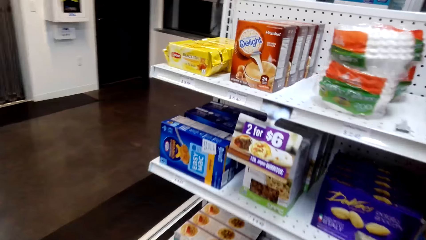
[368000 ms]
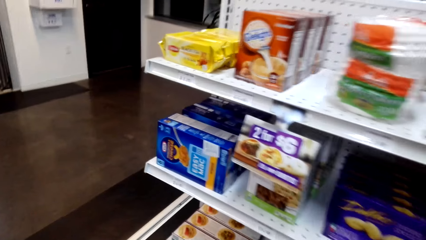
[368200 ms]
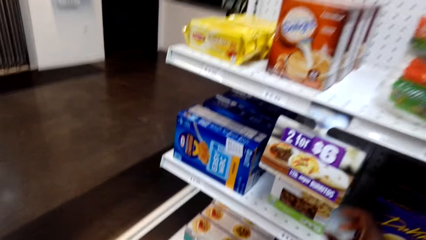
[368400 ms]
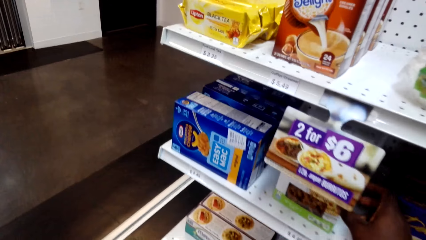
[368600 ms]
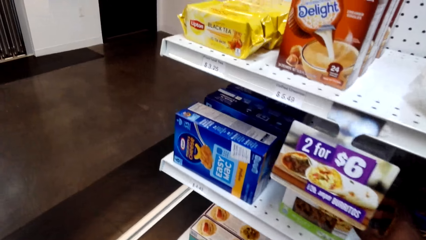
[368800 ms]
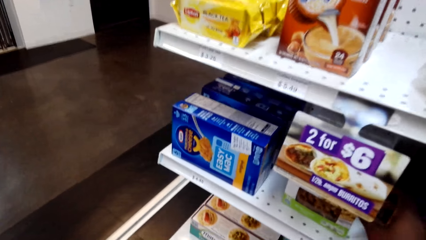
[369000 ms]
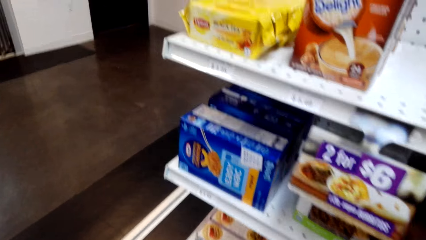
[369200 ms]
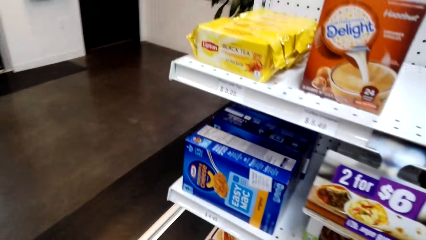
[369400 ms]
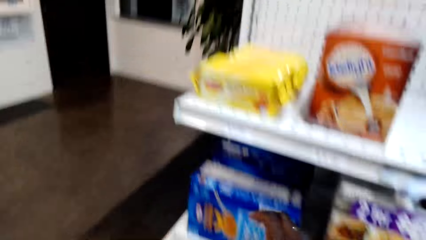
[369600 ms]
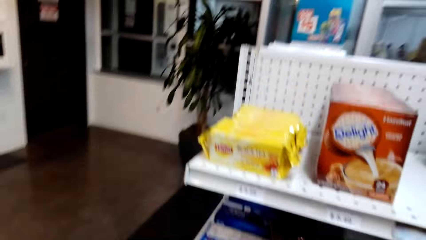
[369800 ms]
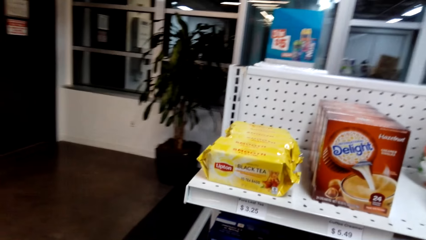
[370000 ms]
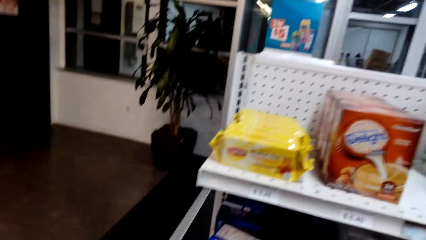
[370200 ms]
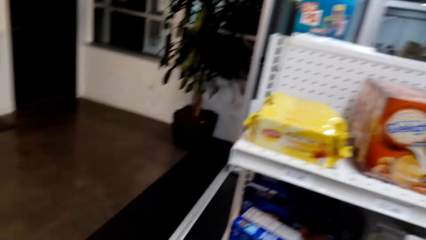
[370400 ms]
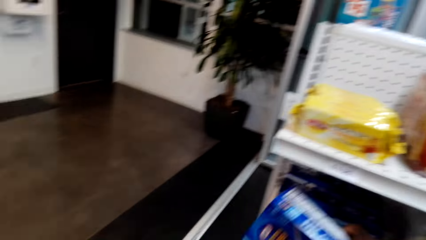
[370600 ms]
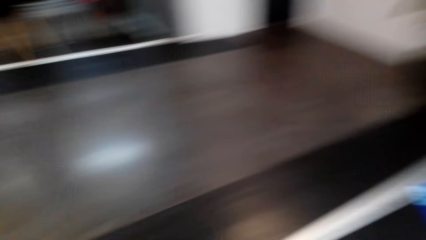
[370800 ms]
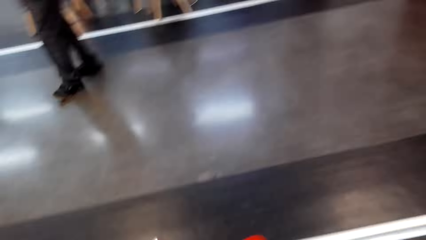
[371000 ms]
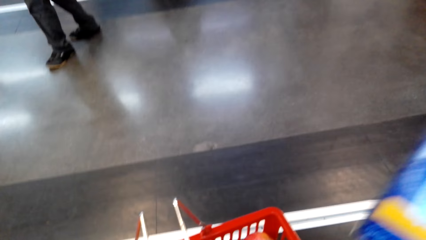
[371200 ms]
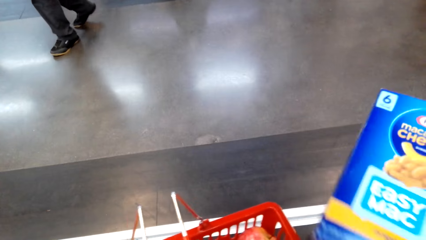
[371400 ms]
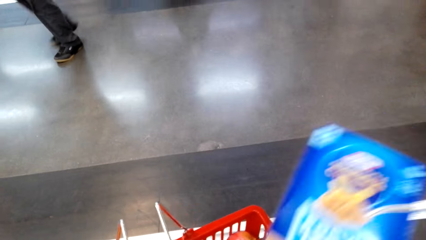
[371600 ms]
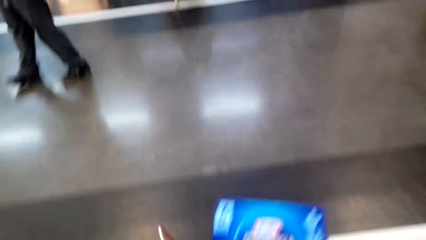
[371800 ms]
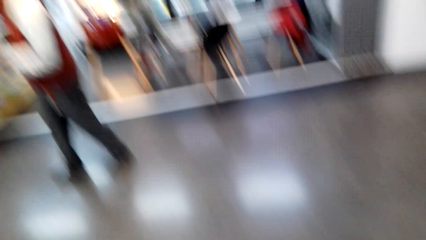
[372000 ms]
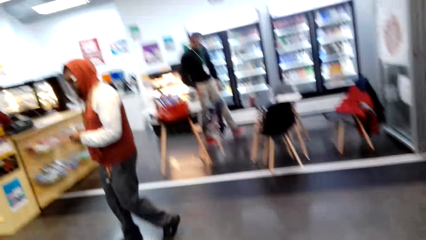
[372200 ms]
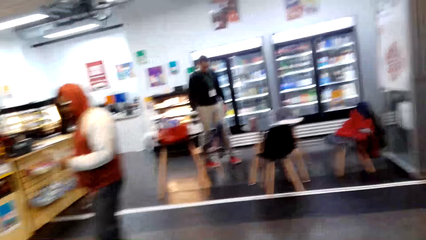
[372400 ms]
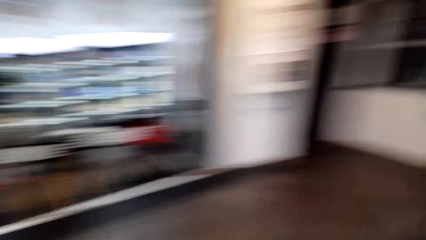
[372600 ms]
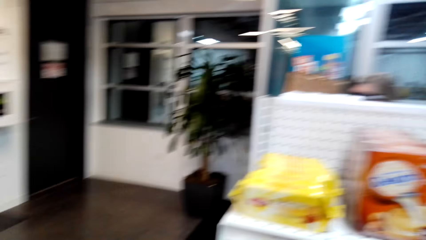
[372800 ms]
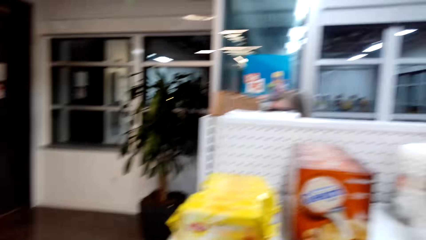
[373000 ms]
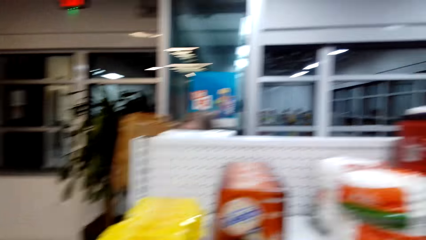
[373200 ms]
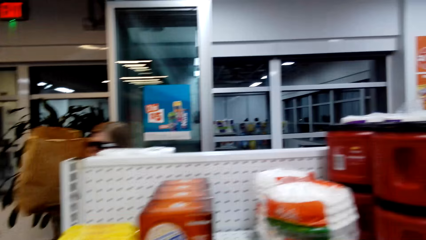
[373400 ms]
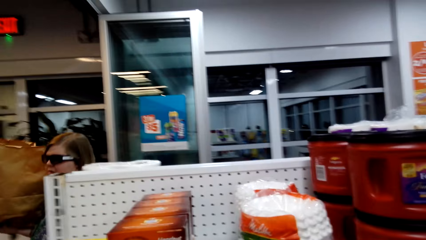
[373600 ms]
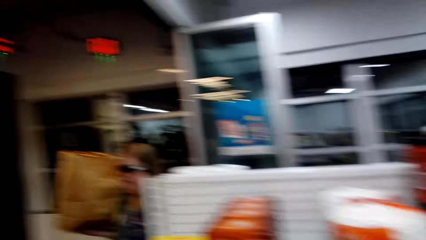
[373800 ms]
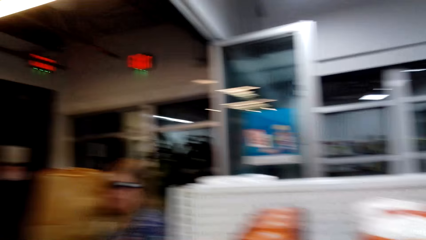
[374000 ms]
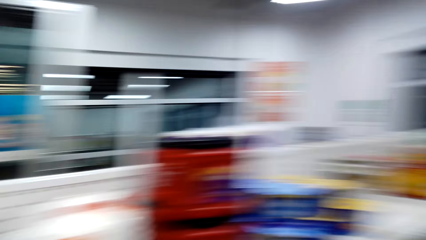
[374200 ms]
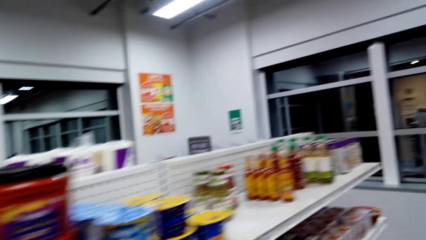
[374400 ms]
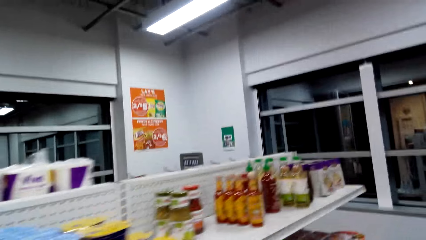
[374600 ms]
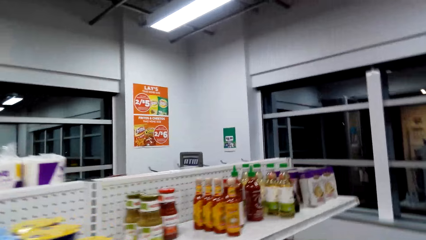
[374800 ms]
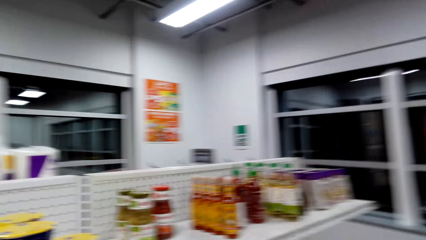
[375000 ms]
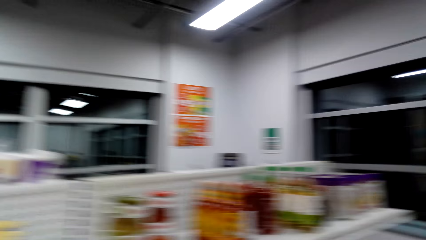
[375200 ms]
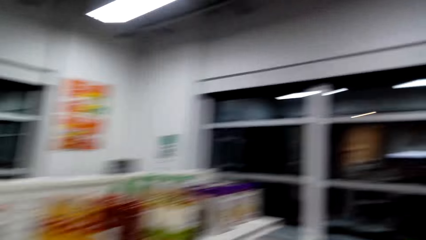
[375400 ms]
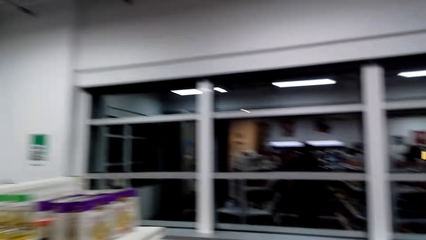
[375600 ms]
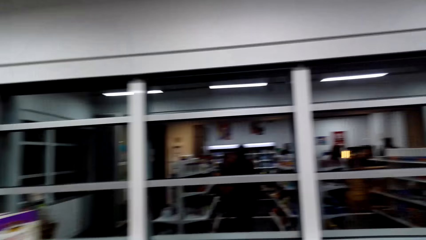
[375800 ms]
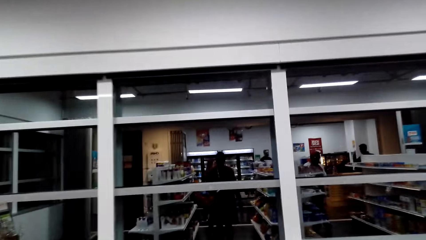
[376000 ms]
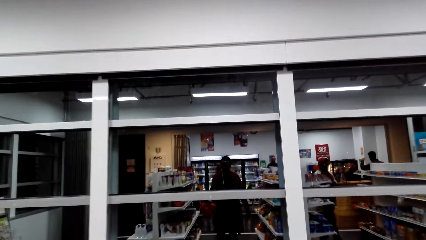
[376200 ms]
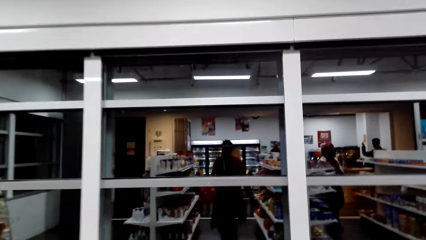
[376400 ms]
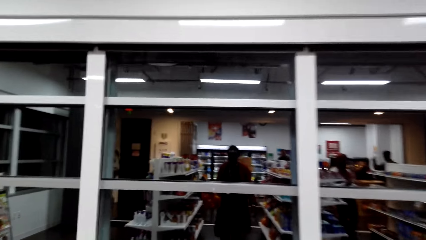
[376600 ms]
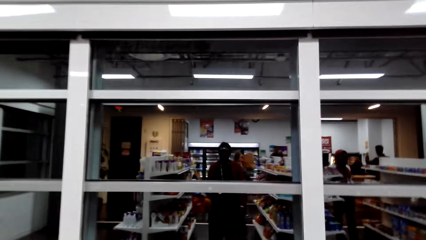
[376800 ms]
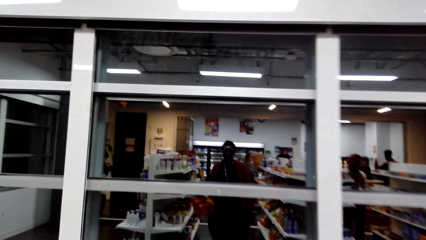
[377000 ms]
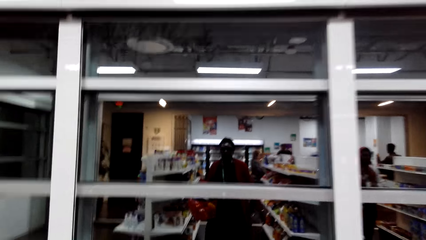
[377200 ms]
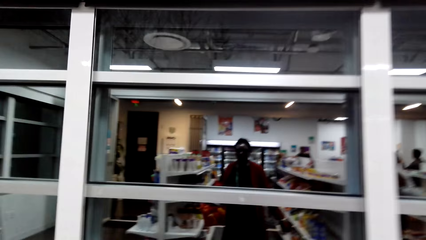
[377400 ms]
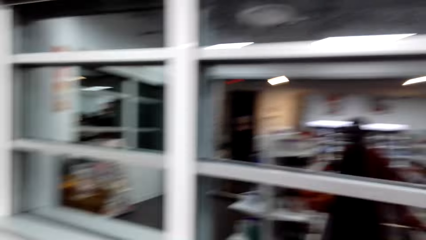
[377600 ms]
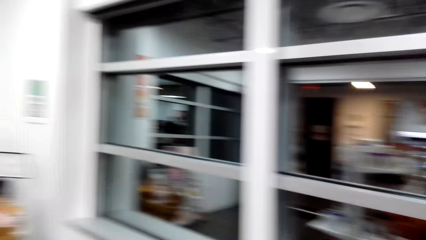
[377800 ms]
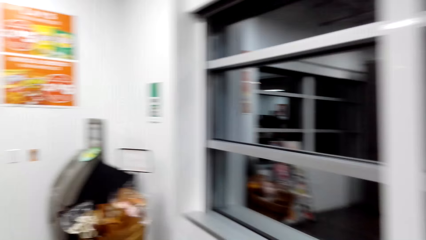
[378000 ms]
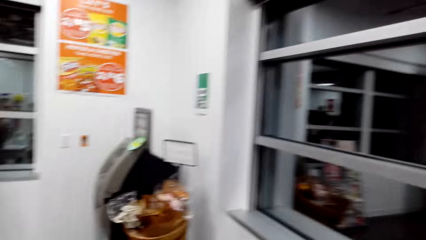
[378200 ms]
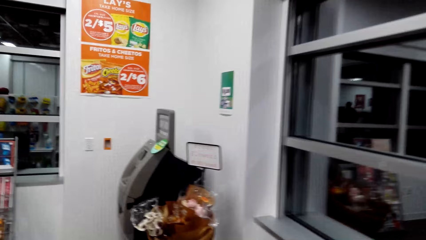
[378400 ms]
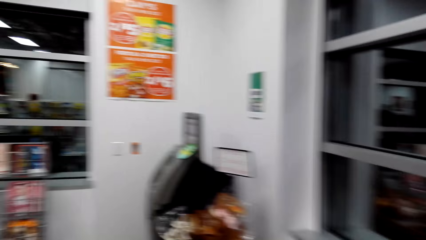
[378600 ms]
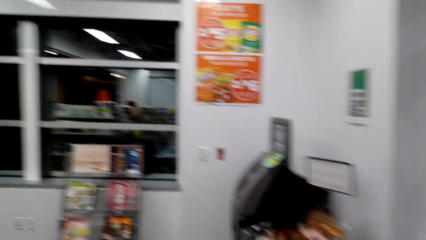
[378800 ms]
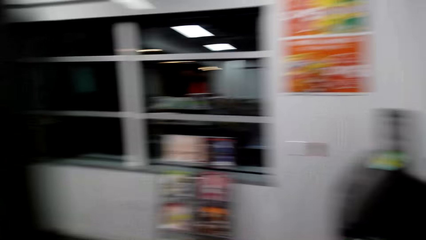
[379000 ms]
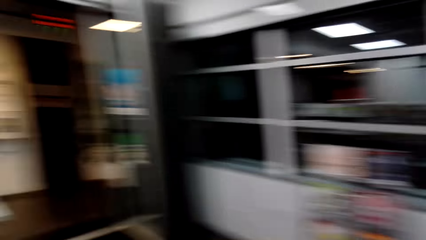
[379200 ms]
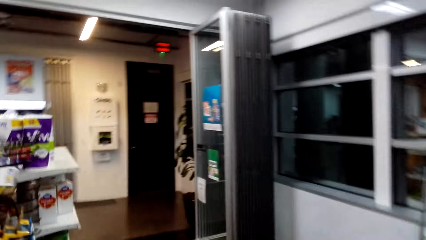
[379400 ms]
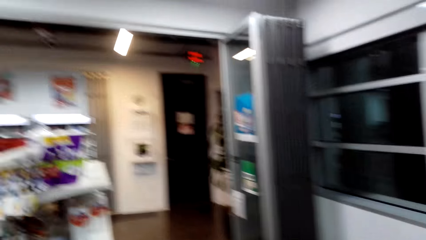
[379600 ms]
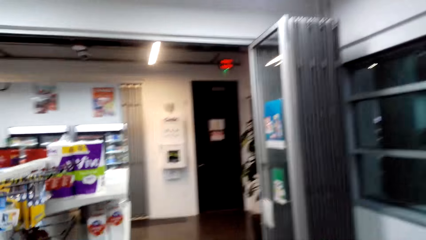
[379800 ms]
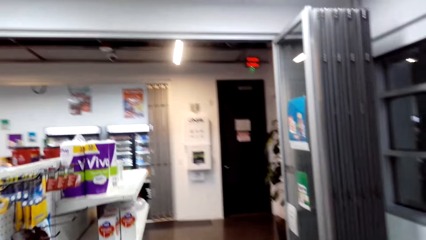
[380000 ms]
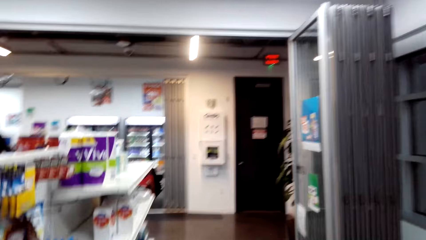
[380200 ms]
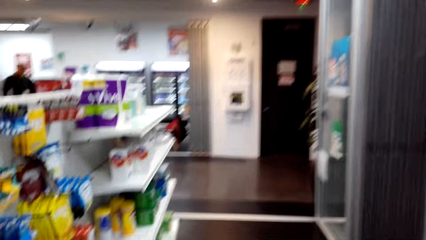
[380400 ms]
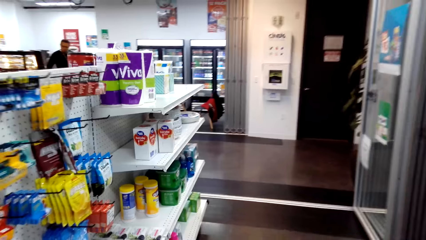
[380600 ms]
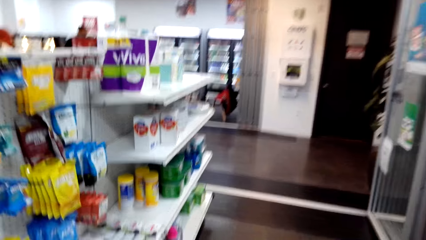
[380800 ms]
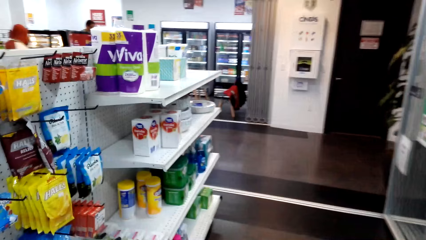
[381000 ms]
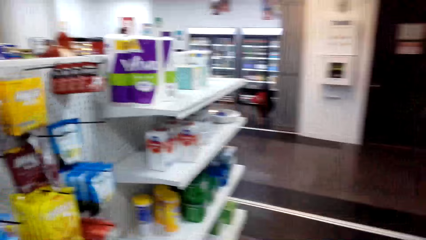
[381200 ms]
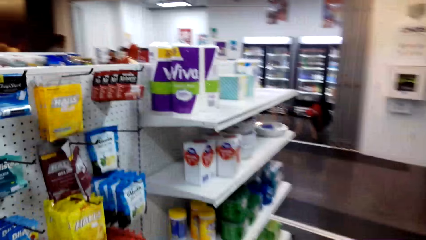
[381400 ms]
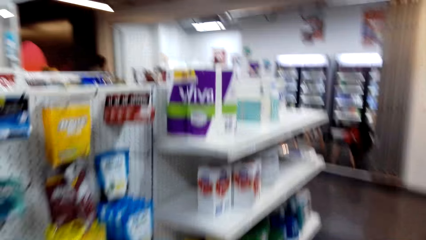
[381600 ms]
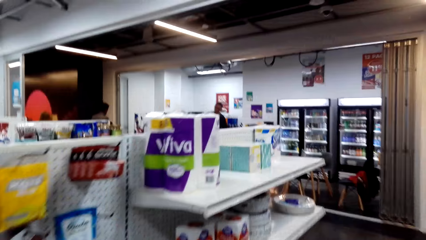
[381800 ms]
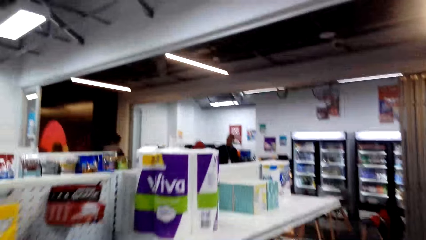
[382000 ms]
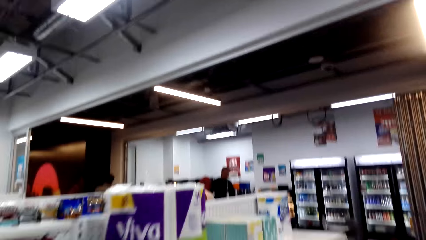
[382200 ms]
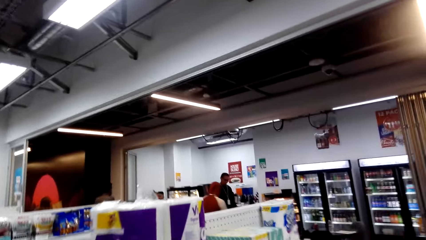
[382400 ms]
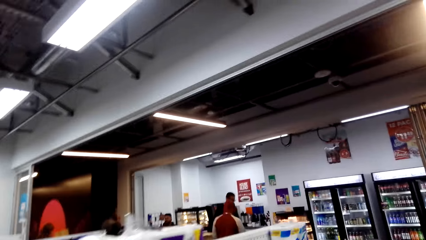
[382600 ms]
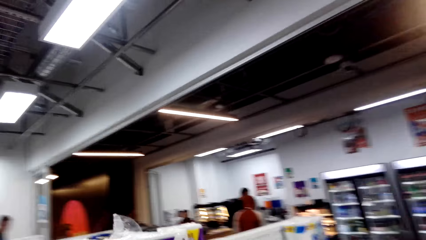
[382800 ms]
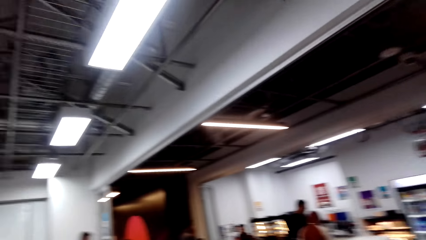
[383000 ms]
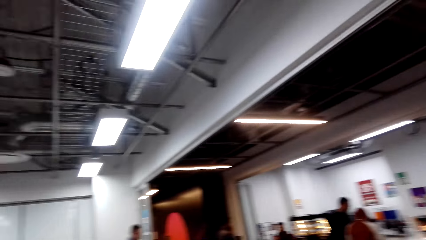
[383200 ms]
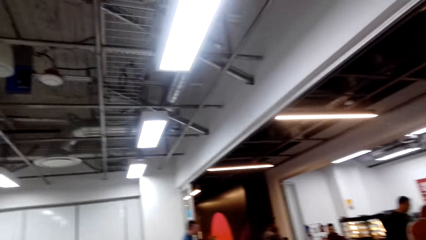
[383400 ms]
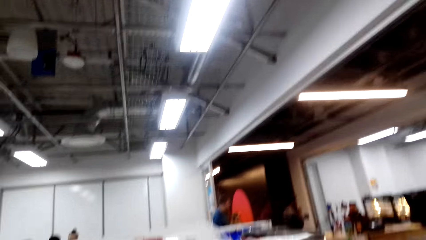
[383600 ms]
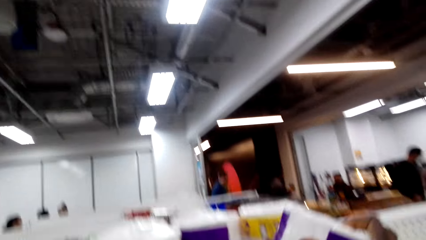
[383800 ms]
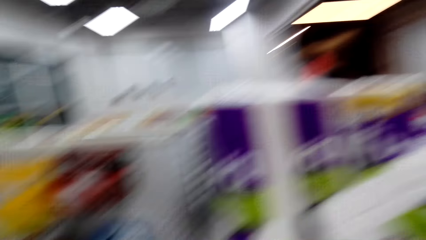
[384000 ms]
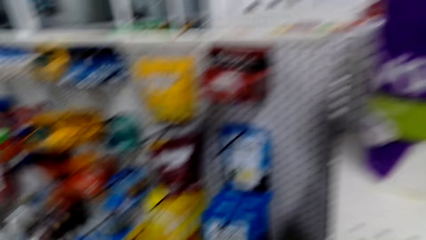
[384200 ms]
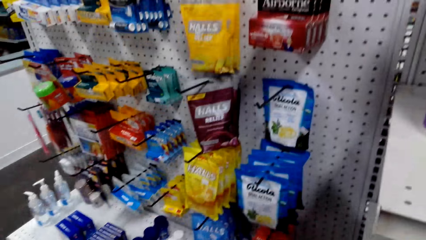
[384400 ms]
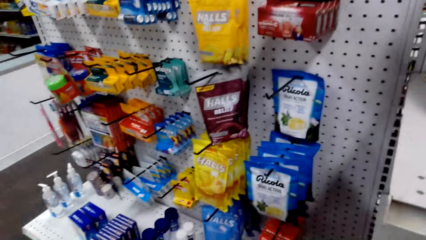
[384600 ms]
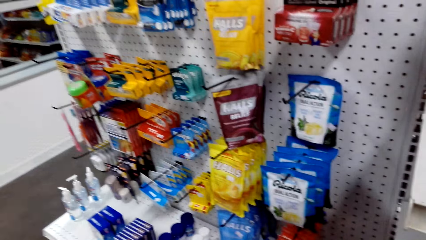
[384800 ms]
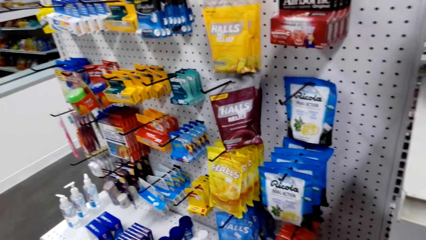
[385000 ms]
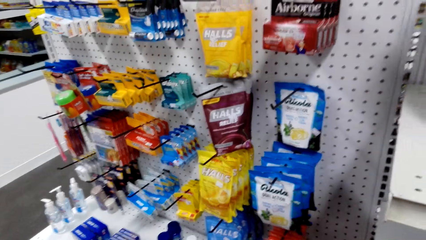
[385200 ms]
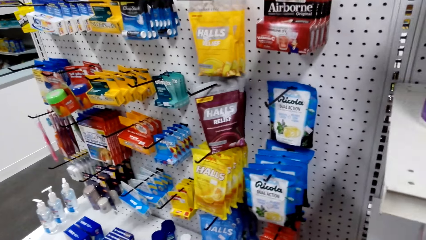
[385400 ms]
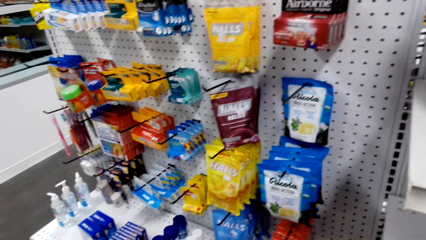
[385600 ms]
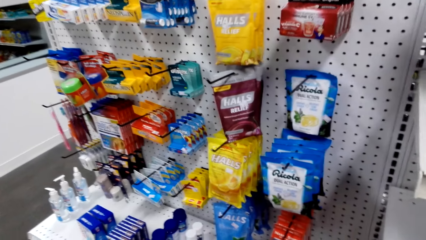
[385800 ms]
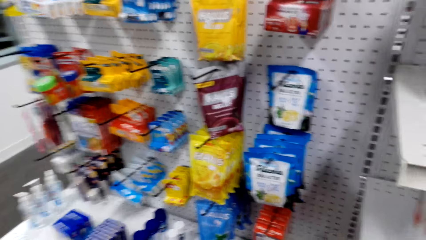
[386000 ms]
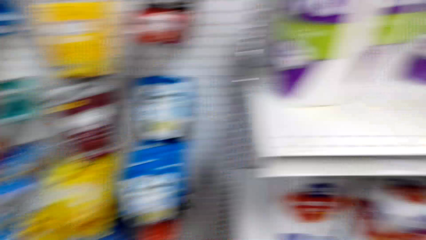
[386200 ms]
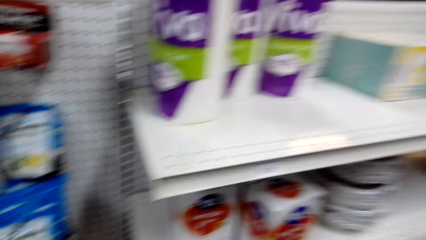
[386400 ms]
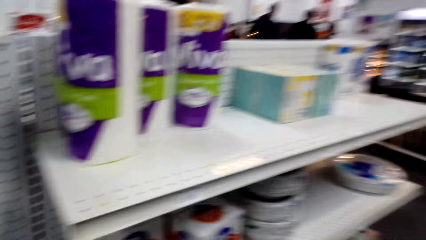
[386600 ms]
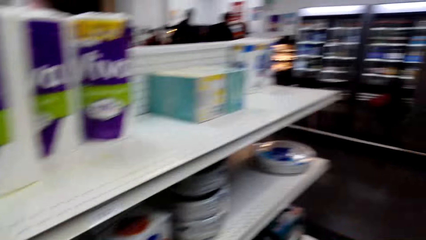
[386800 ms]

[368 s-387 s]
The camera wearer touches something. They look around. They take the easy mac from the shelf. They walk around. They put something on the bucket. They look around. They walk around. They look around. They take Vivo from the shelf. They look around.
